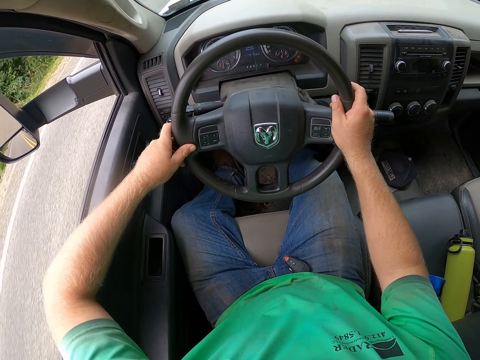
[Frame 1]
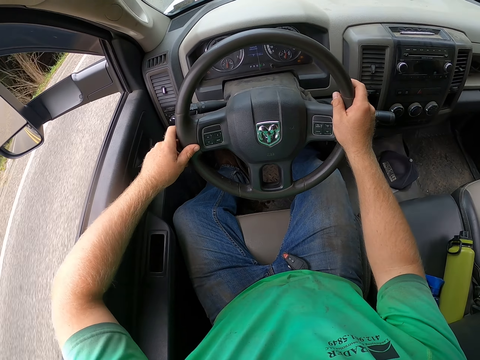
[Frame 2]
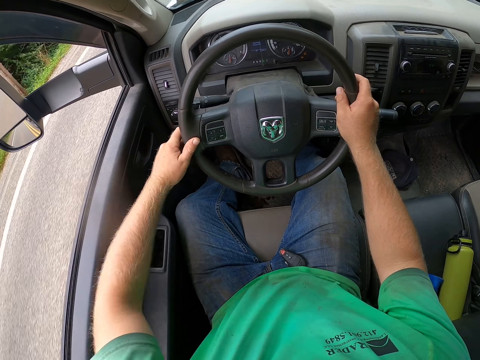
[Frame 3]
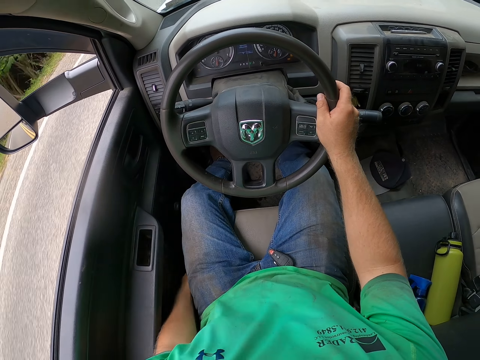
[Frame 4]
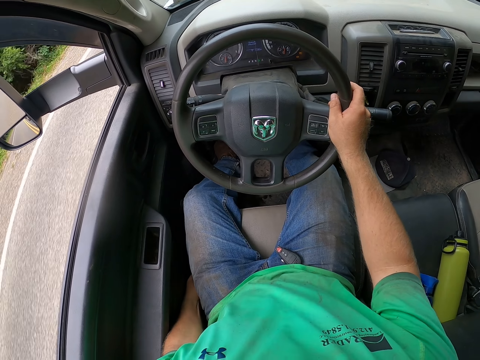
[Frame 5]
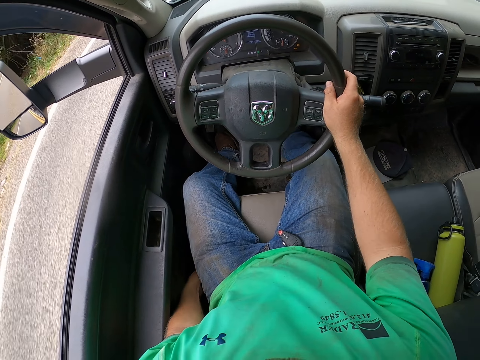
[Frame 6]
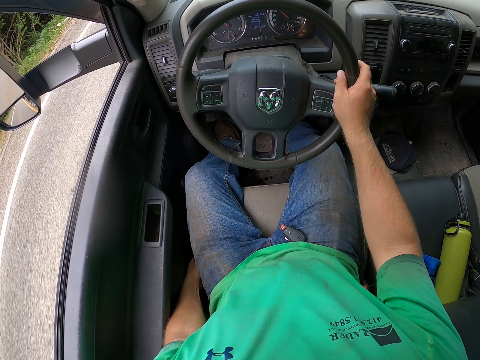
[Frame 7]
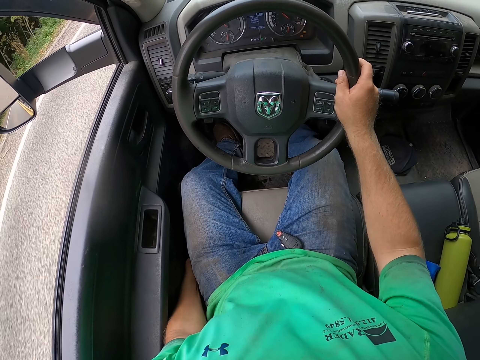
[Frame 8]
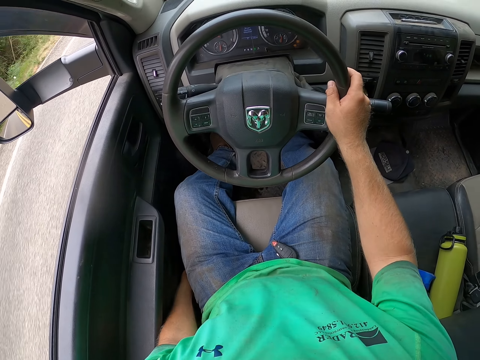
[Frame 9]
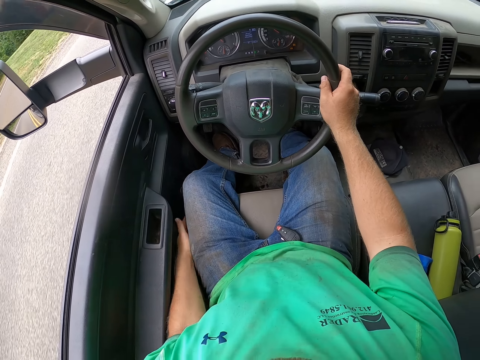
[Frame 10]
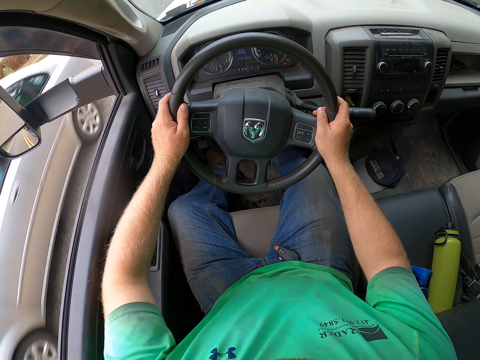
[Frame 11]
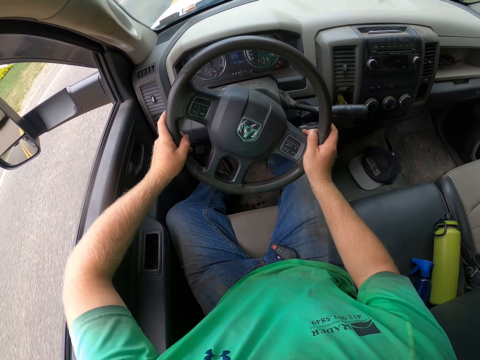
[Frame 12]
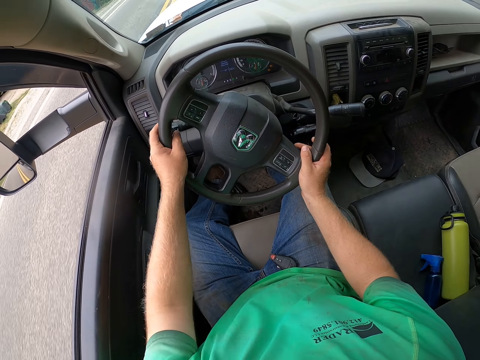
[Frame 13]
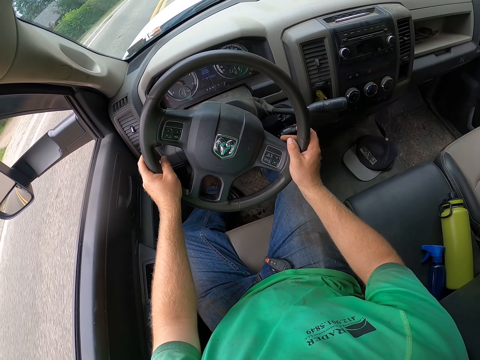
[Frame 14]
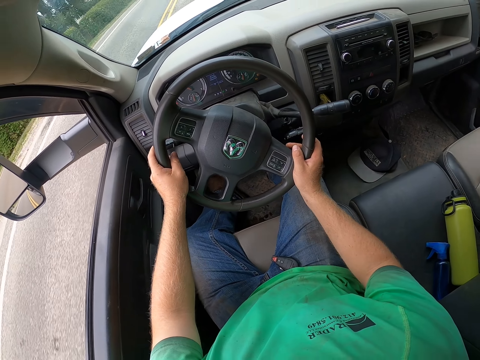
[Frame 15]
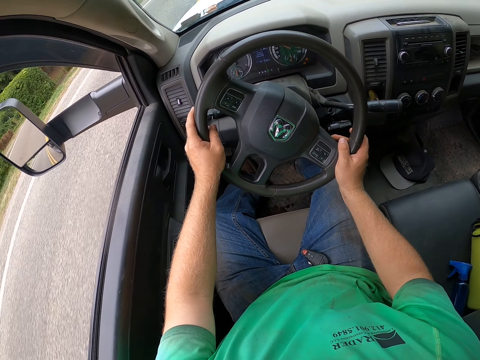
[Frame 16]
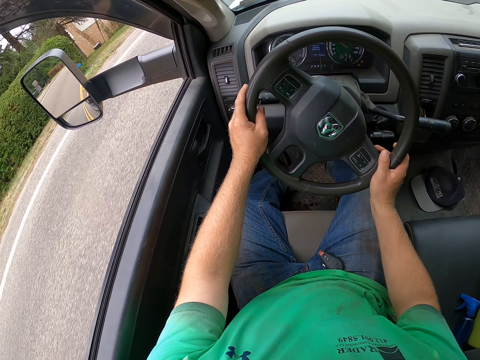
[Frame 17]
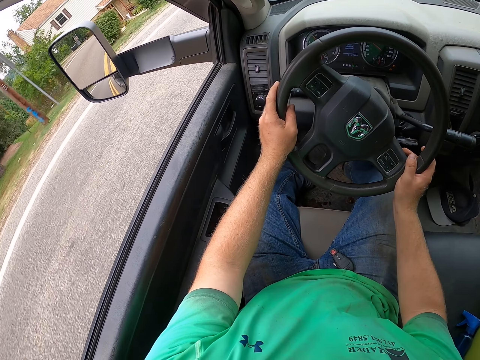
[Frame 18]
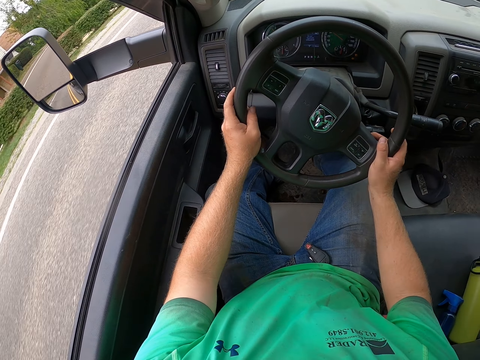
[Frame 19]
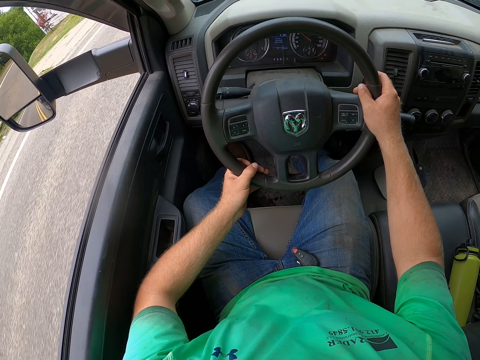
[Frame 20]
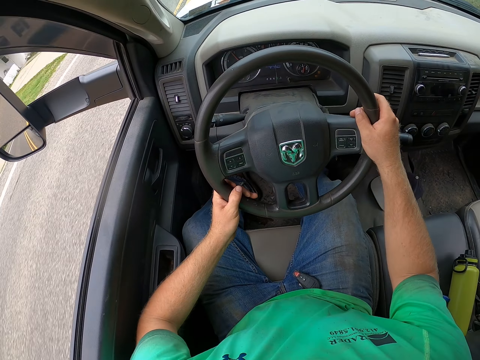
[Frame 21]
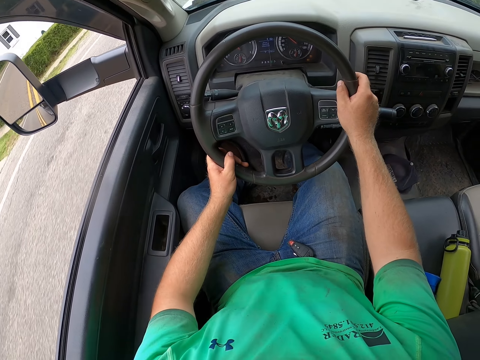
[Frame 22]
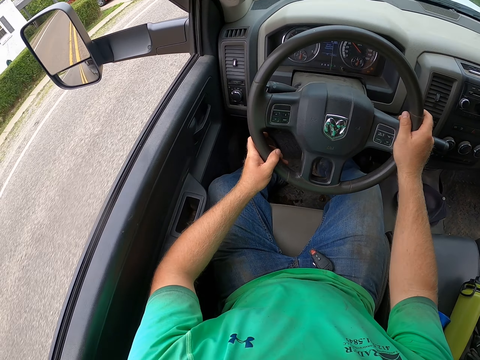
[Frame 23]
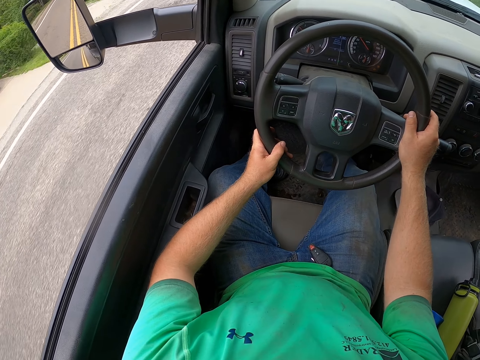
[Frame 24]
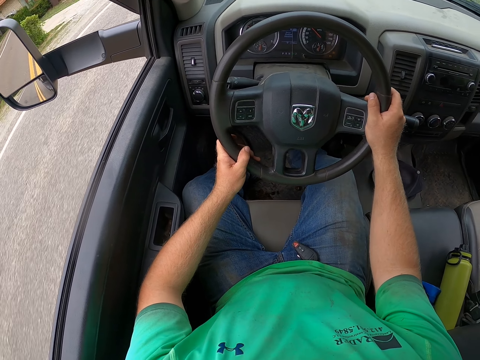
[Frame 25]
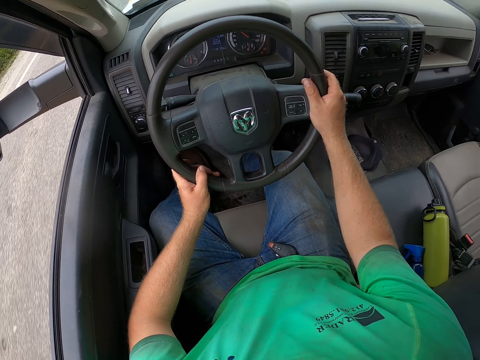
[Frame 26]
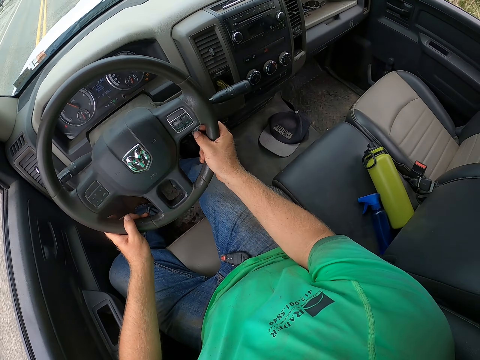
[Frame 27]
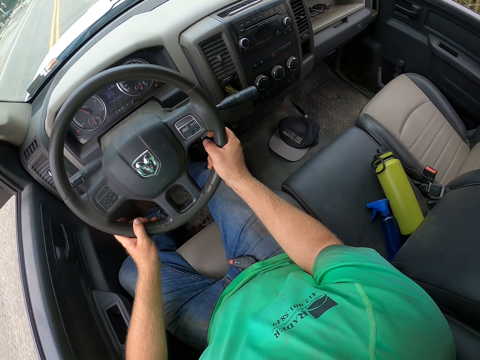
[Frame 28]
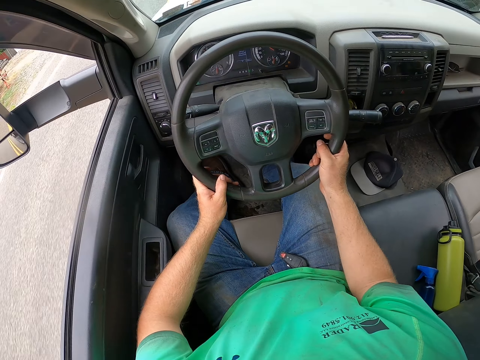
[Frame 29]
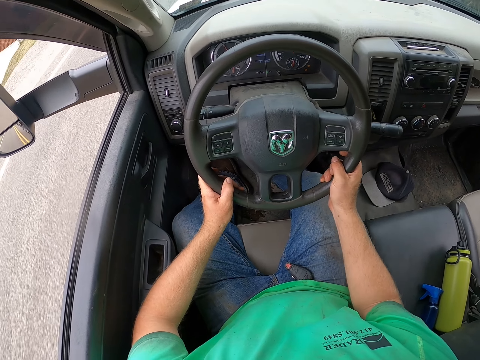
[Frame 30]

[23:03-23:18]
The camera wearer drives the car with his right hand. He drives the car with both hands. A silver car drives past the camera wearer.

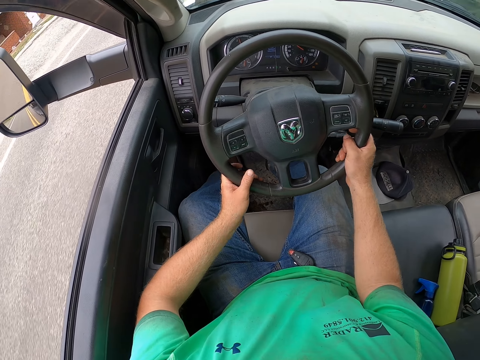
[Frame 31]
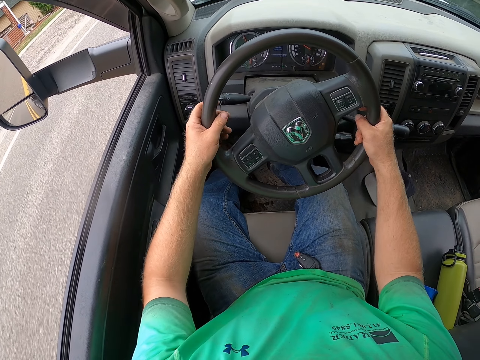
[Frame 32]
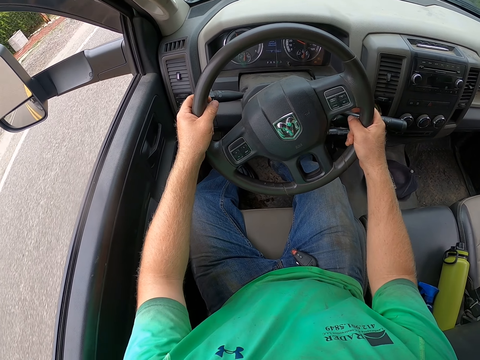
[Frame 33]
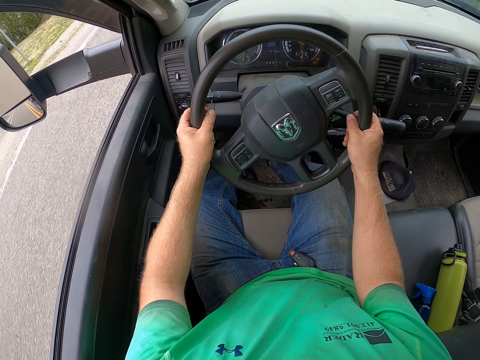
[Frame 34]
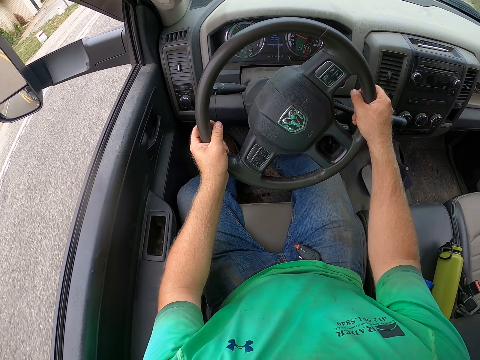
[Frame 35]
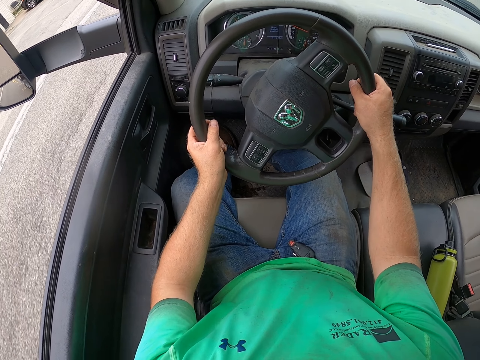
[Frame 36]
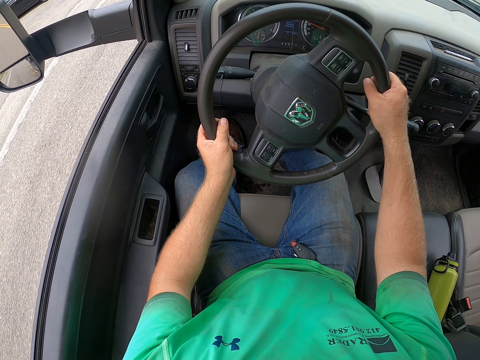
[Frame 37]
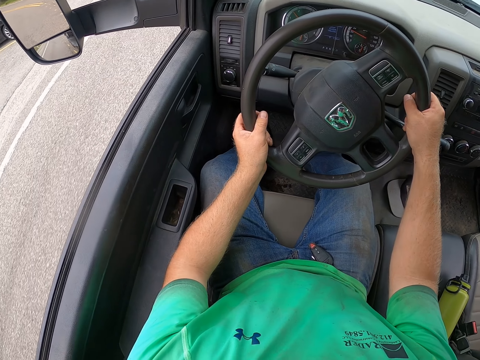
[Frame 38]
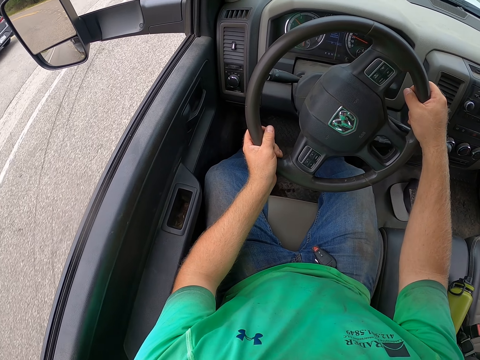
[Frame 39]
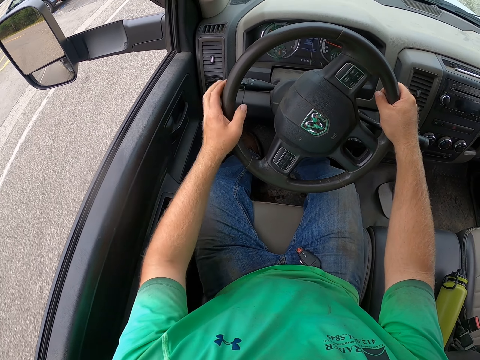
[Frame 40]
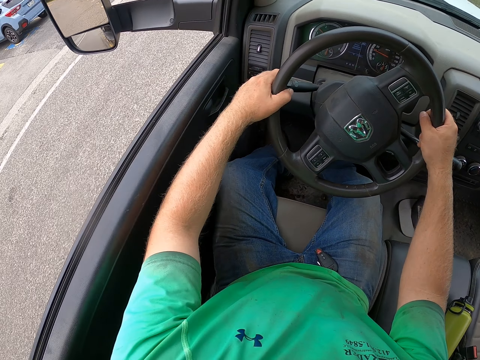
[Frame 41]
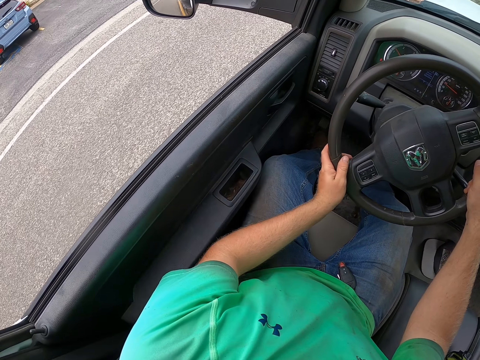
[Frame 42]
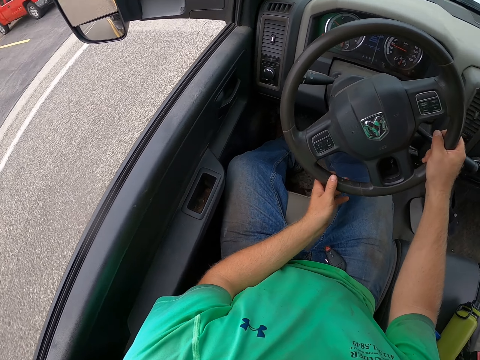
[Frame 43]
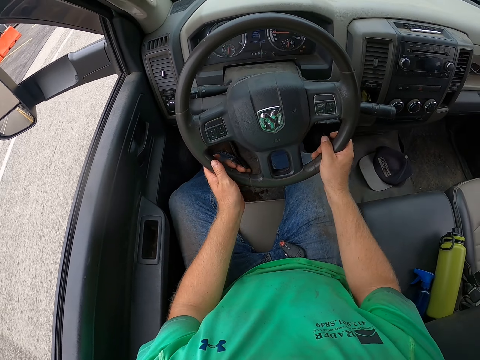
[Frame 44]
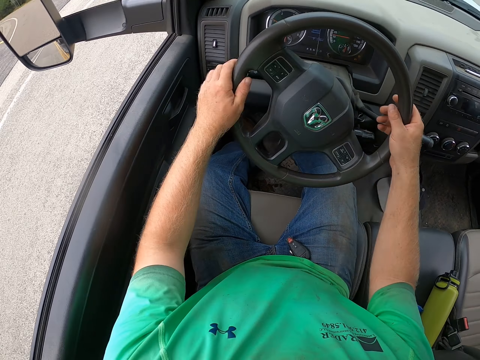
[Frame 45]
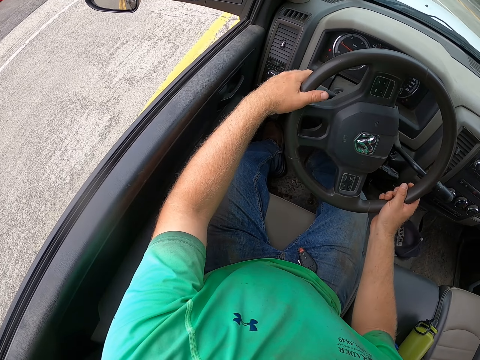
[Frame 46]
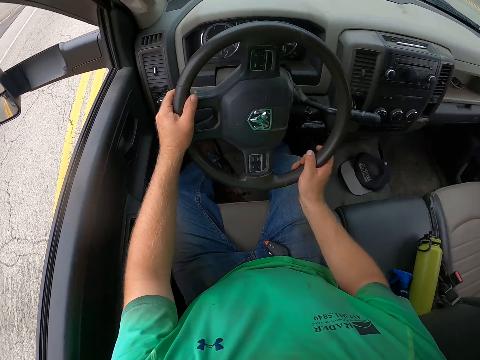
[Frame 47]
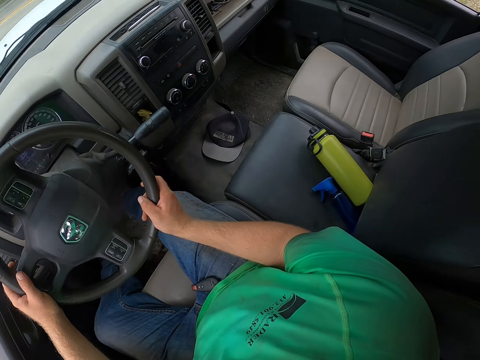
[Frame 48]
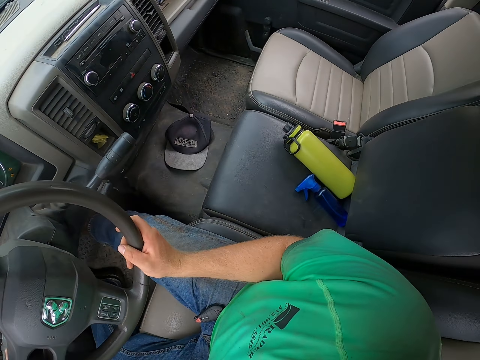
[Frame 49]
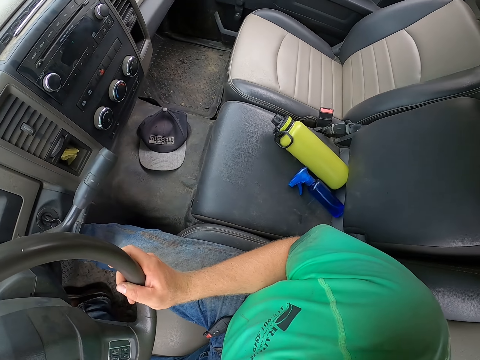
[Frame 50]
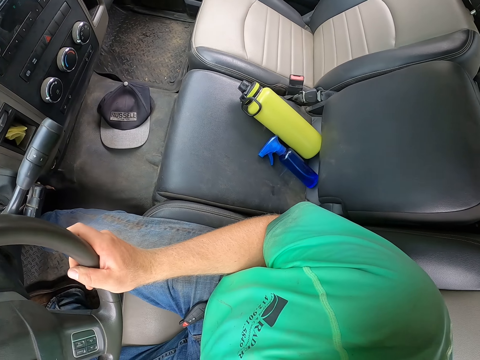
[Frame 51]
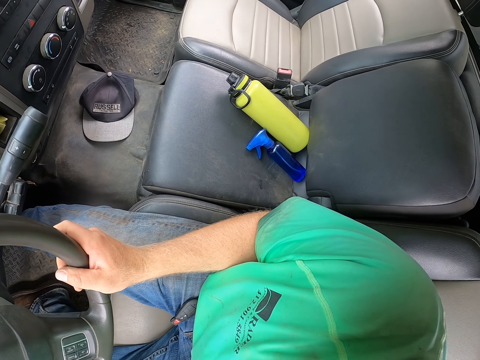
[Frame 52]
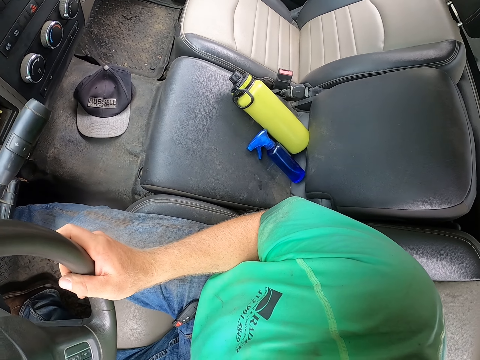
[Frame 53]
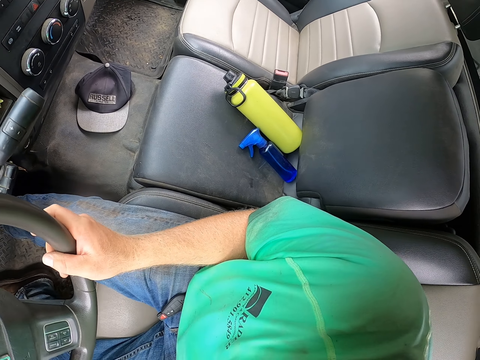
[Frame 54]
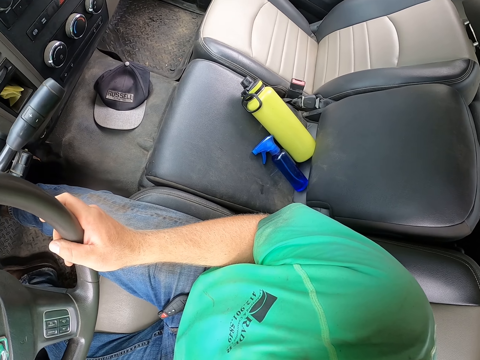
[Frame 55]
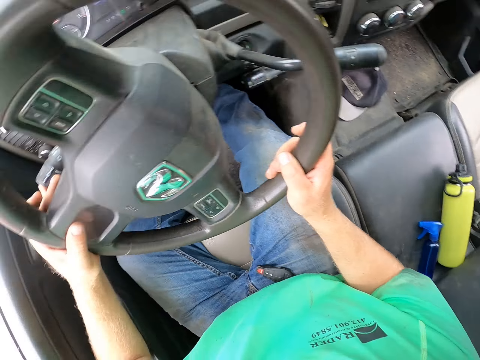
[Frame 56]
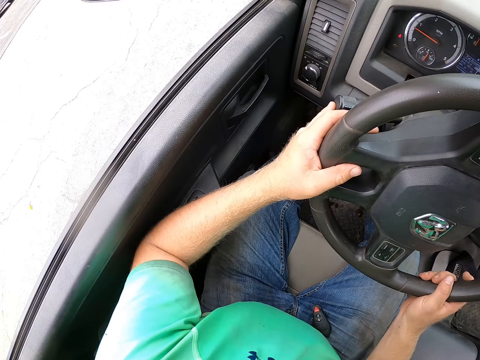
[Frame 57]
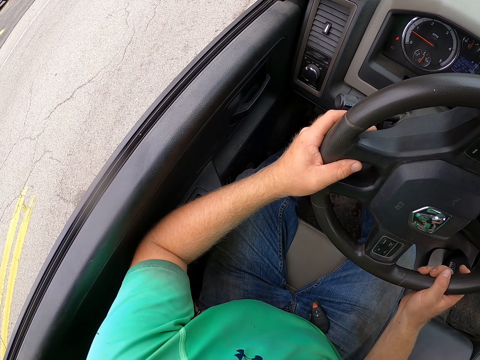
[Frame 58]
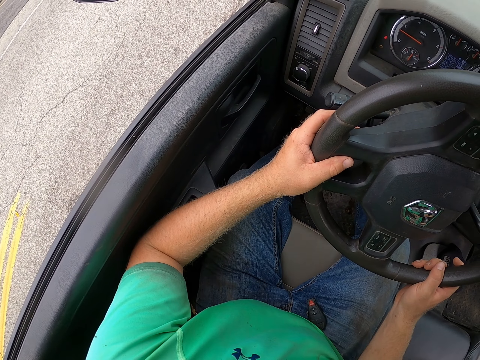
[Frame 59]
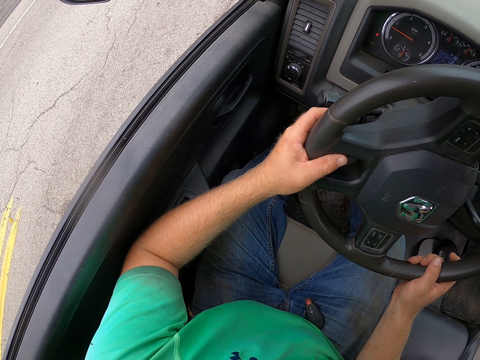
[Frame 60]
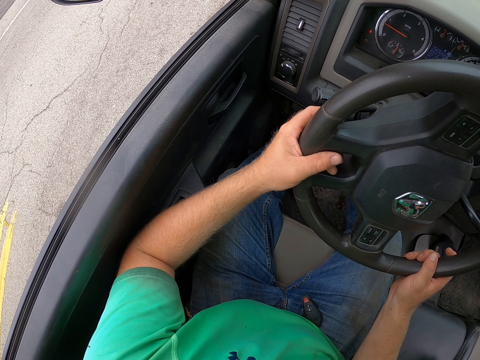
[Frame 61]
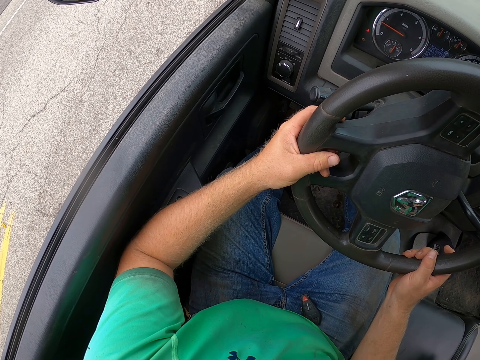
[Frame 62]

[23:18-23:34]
The camera wearer looks around.
